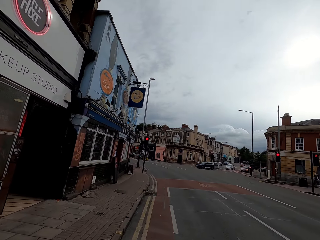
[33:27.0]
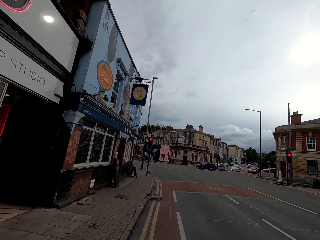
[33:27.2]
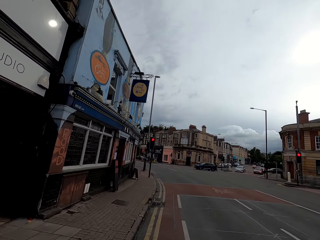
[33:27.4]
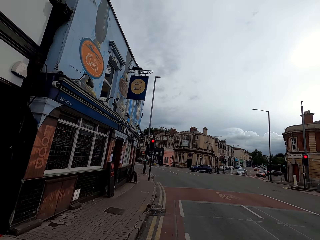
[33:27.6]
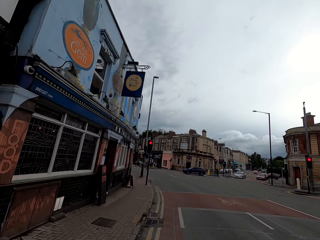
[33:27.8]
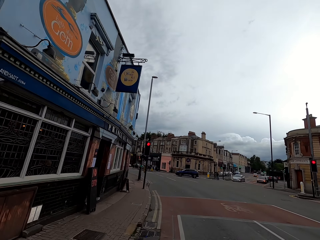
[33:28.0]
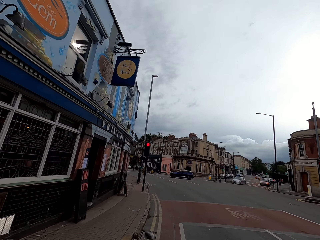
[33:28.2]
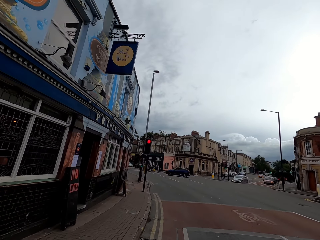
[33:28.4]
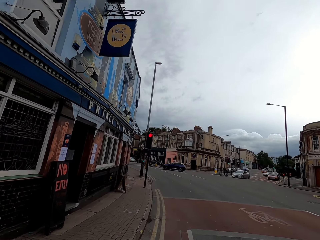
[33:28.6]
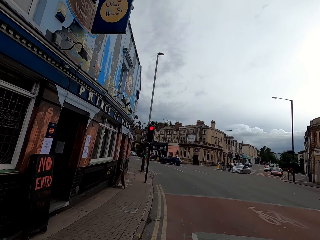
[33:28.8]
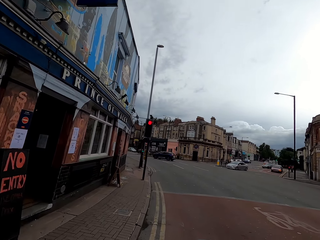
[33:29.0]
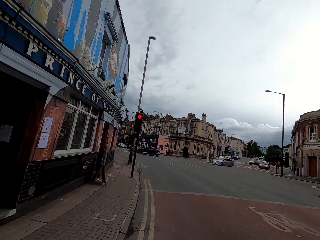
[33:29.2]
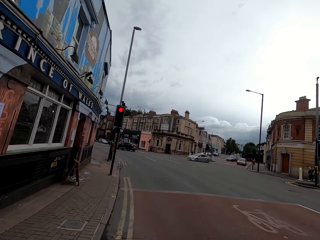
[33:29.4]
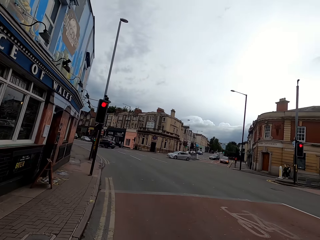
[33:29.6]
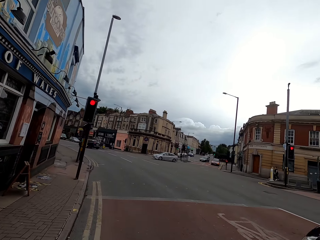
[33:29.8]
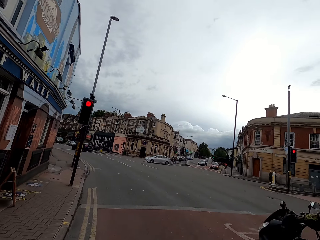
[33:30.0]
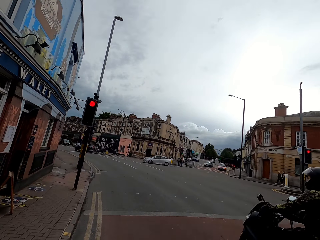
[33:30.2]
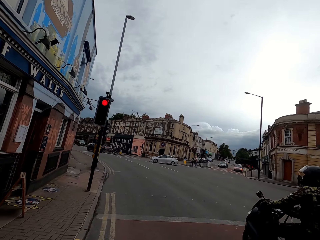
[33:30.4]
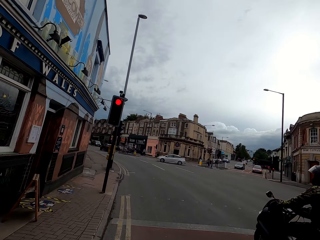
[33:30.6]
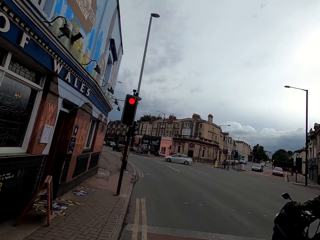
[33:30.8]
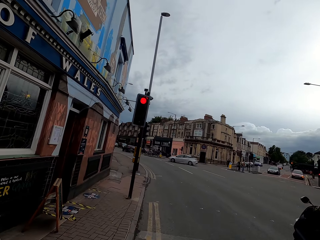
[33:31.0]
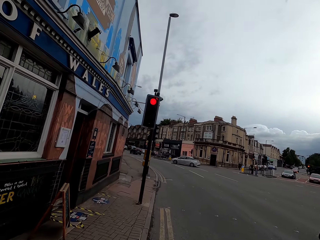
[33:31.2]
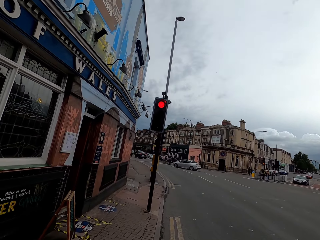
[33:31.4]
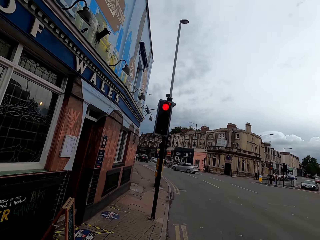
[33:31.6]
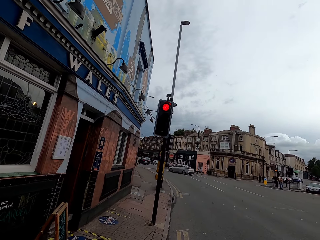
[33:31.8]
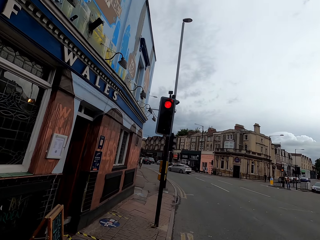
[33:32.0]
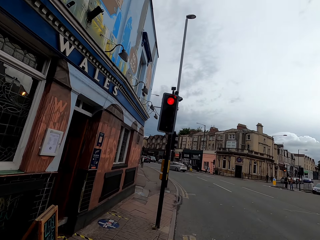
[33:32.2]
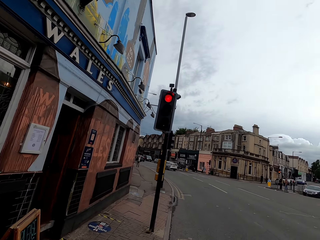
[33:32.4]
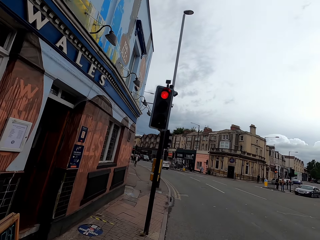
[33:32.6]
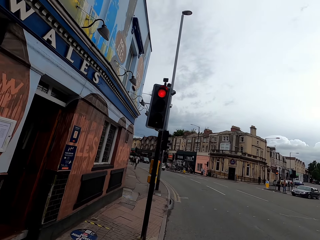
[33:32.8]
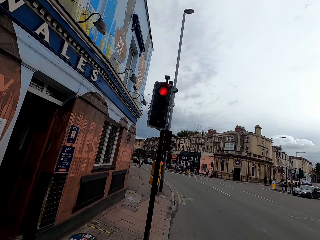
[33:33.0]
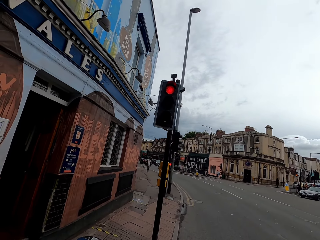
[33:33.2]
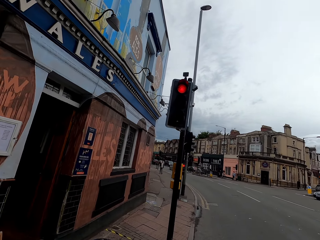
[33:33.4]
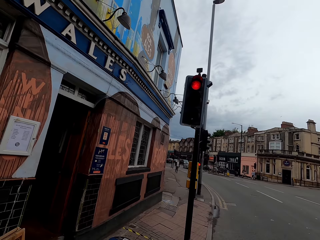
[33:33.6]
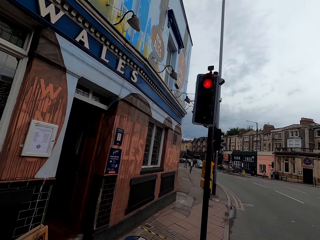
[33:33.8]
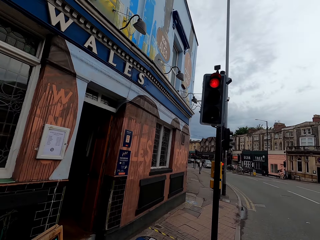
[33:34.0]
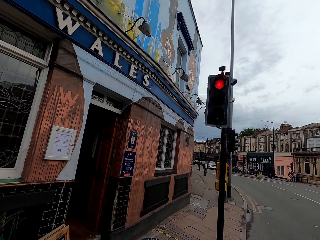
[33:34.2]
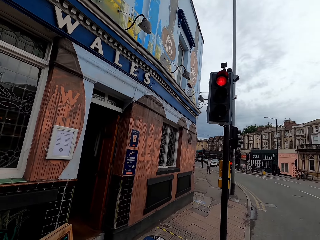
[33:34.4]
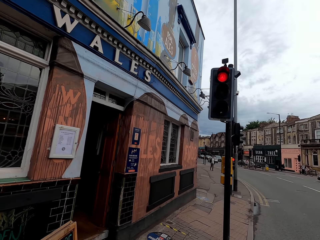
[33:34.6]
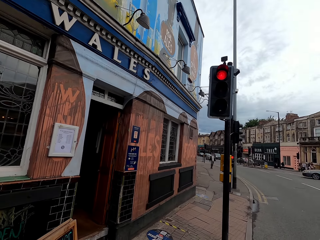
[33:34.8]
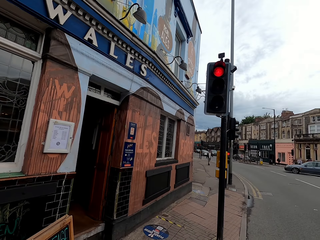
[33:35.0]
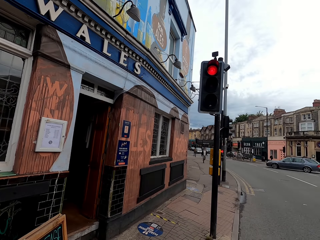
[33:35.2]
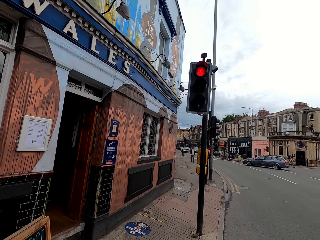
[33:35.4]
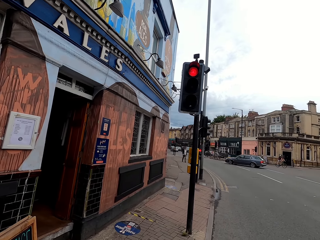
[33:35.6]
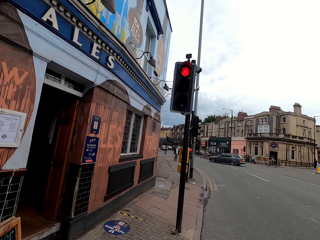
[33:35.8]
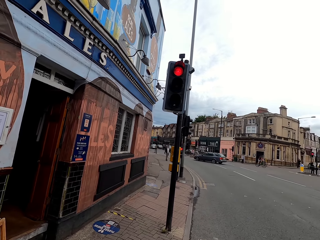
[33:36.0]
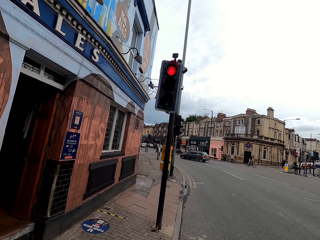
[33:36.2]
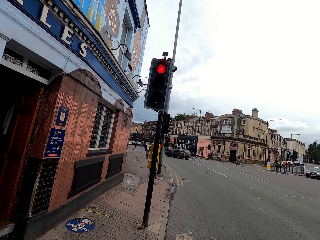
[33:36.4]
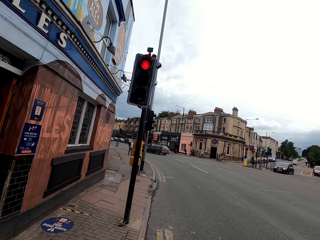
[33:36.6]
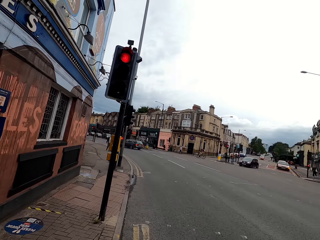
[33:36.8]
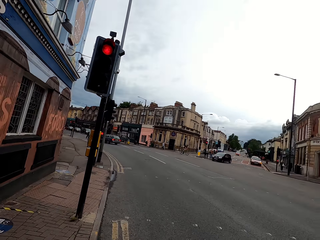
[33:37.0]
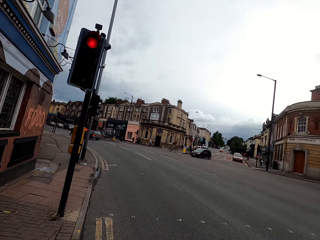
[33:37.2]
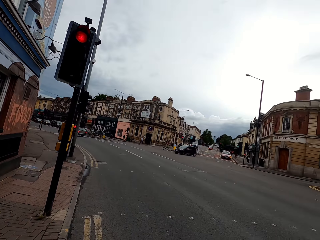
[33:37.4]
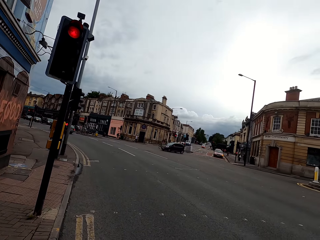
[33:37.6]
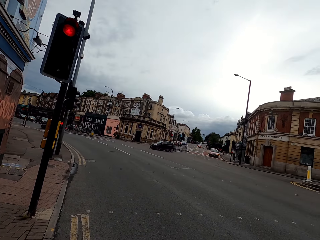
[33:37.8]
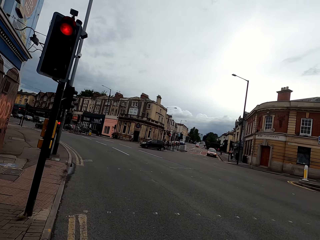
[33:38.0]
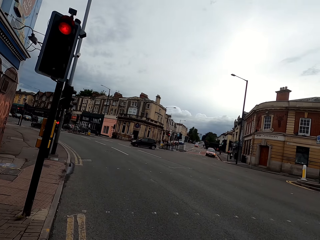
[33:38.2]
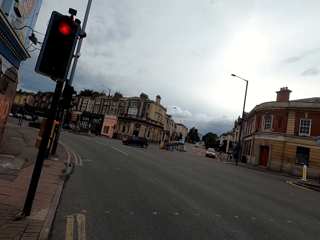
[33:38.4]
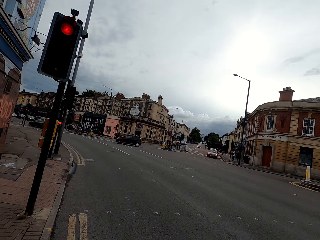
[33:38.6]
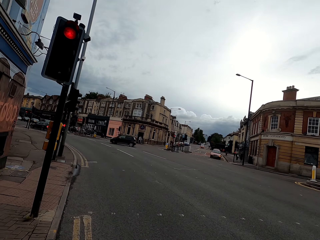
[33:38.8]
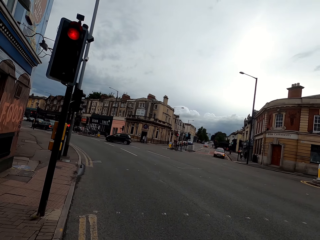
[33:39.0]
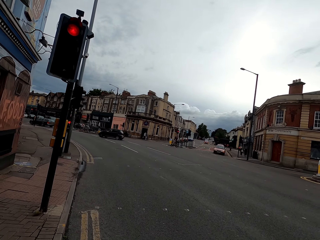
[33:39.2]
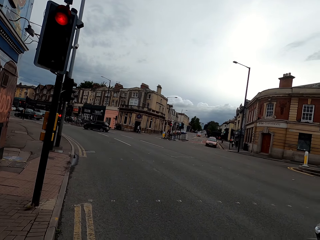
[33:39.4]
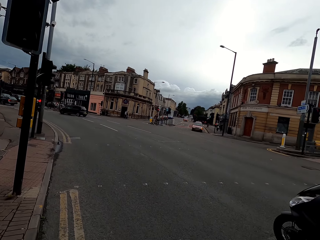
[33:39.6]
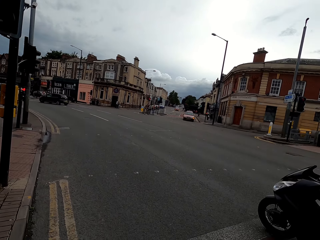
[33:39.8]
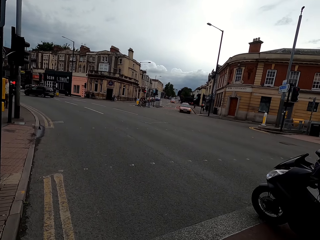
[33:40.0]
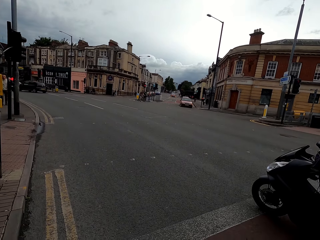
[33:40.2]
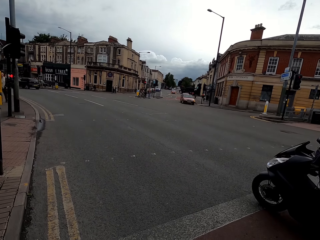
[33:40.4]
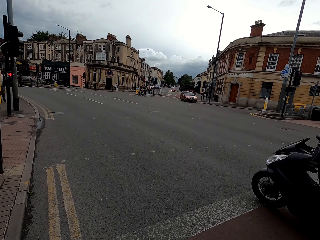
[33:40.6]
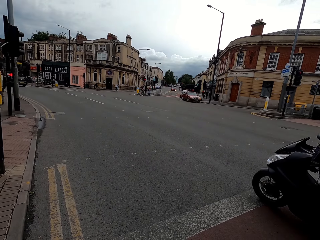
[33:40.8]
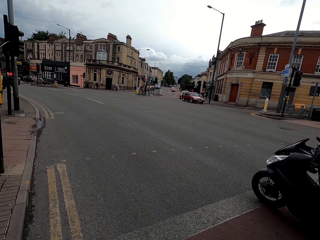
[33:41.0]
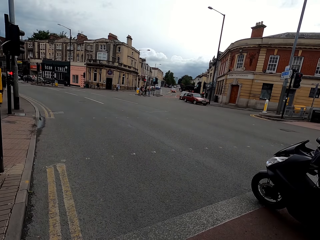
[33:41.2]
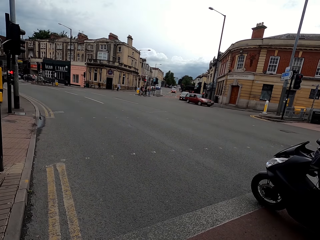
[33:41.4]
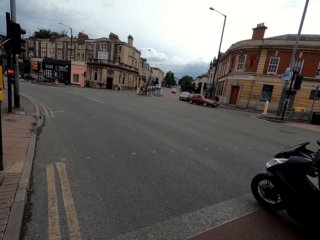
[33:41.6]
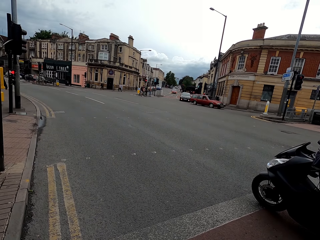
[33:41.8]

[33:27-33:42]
The camera wearer stops the bicycle behind the traffic lights. They look around the road.

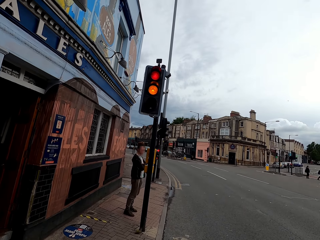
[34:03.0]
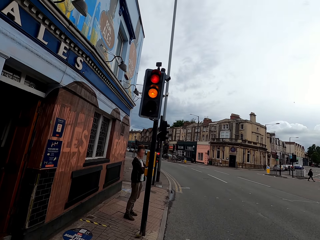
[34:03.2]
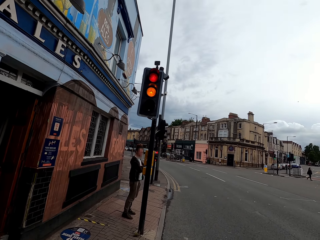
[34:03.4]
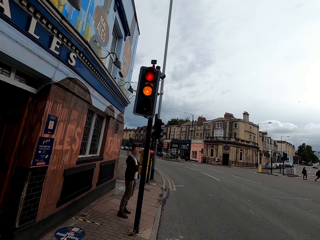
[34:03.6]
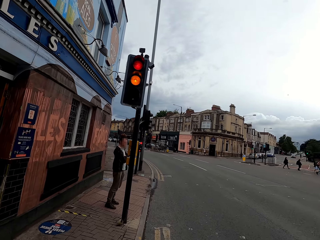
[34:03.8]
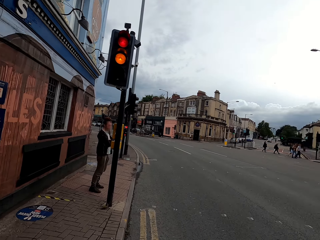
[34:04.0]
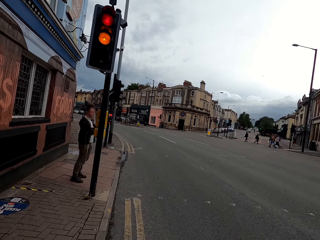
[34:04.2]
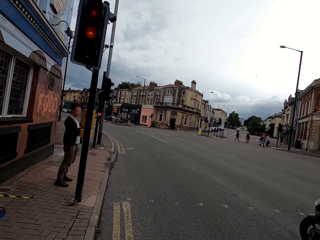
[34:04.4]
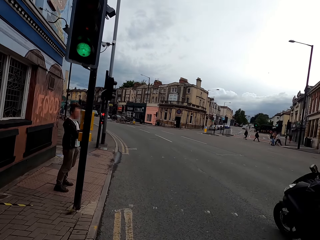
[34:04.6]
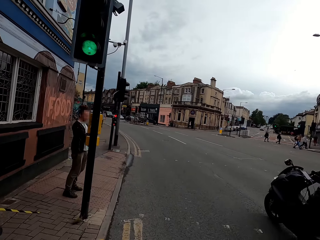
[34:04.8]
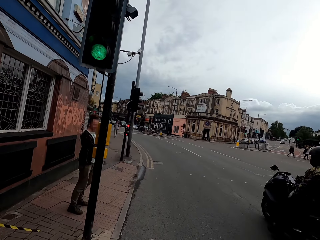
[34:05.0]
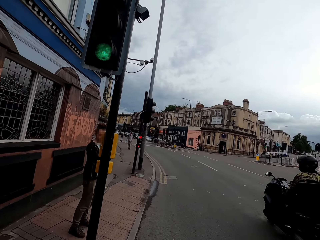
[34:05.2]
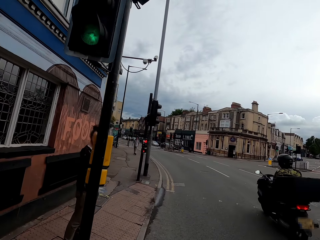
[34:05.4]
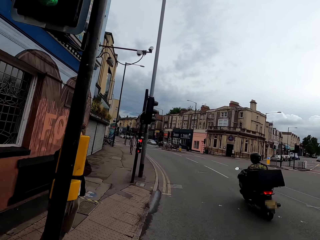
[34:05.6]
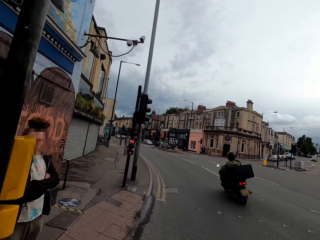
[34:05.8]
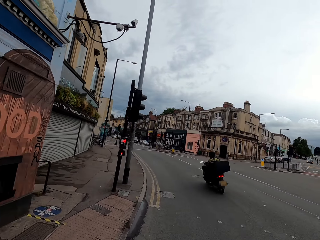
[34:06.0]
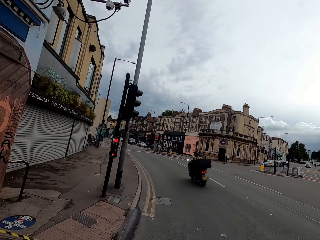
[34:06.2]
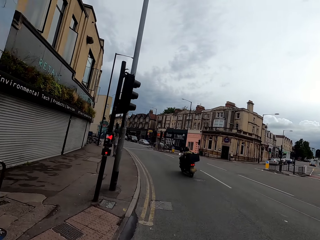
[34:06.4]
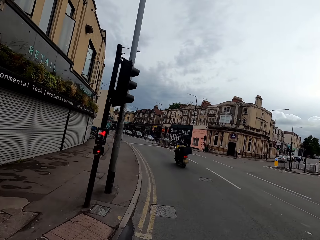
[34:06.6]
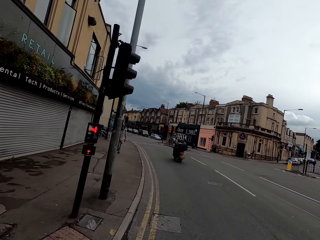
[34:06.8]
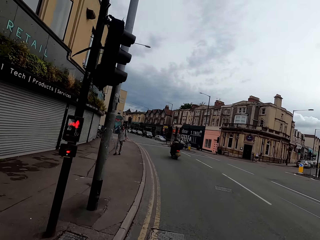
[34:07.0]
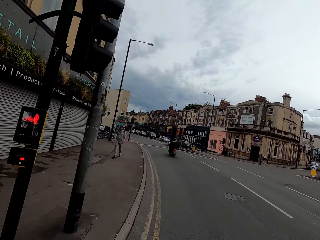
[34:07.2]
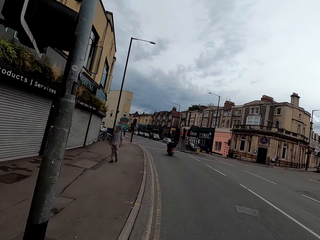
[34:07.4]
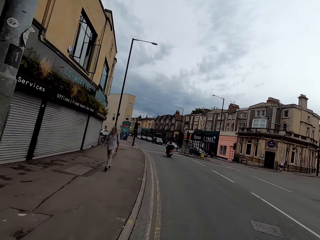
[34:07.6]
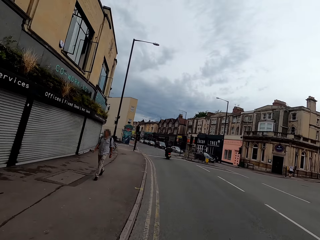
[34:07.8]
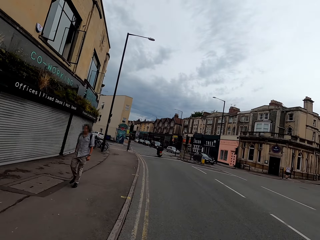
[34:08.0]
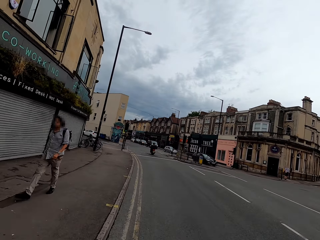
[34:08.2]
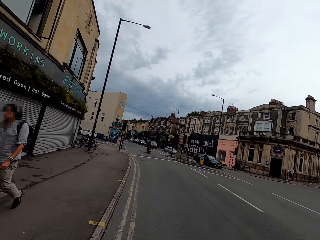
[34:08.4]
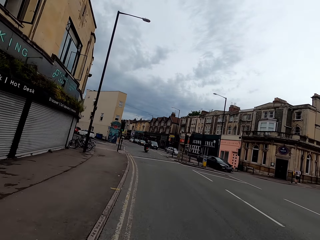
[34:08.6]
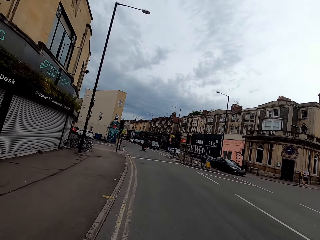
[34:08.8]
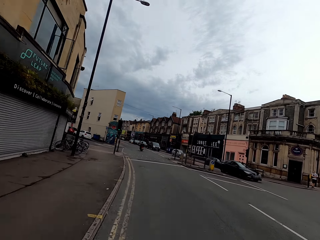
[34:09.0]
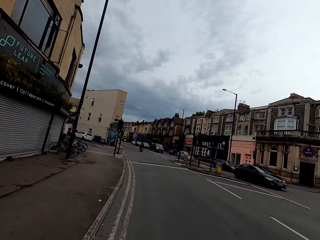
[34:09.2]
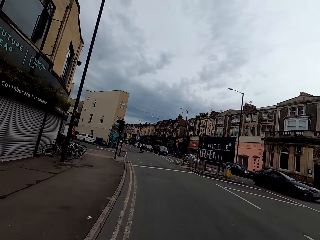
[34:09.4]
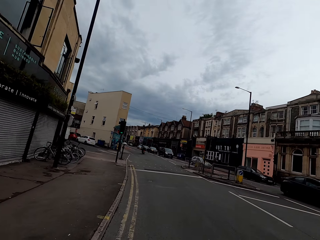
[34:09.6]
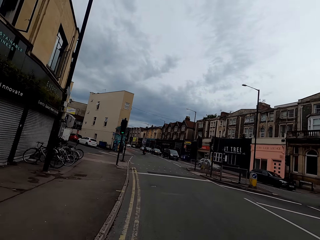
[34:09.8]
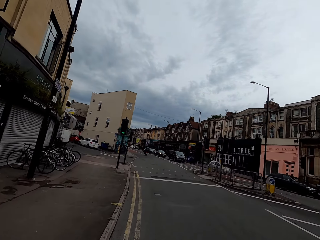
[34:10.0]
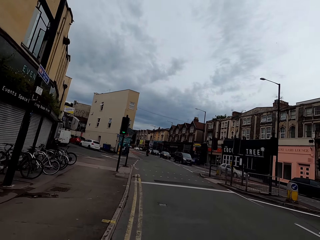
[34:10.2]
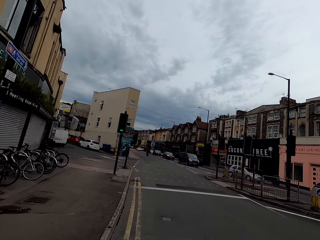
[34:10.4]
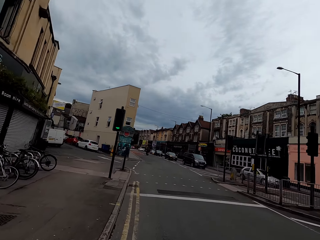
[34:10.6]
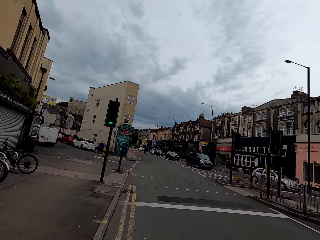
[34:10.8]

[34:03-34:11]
The camera wearer rides a bicycle on the road.
